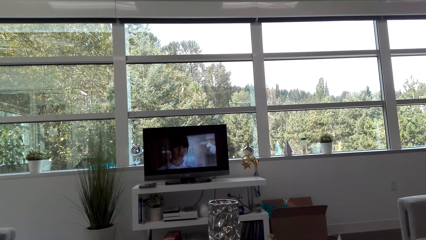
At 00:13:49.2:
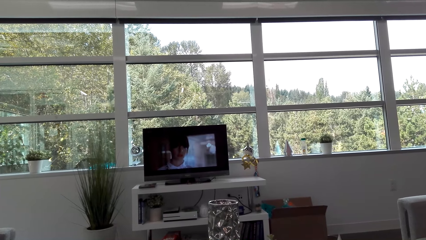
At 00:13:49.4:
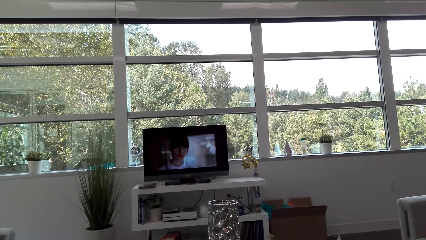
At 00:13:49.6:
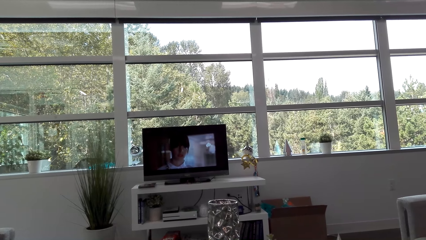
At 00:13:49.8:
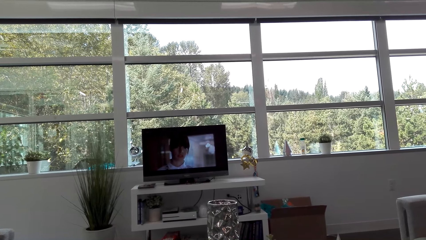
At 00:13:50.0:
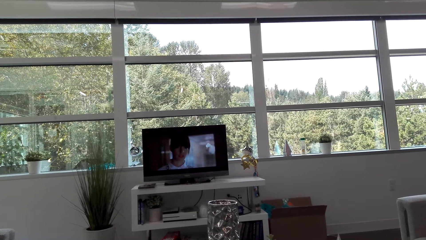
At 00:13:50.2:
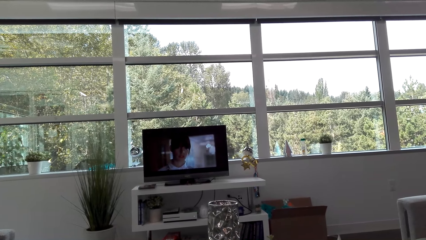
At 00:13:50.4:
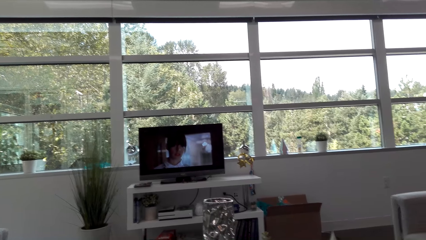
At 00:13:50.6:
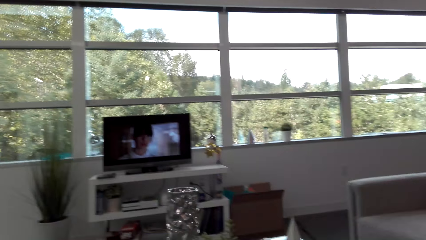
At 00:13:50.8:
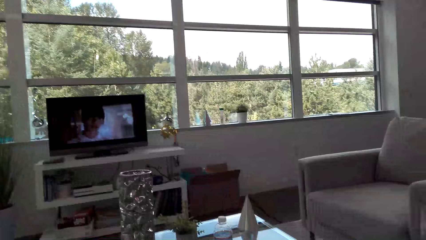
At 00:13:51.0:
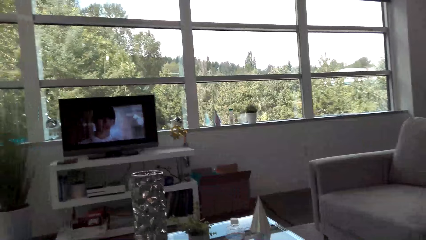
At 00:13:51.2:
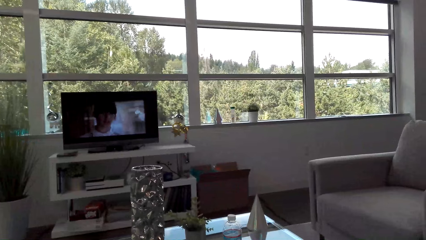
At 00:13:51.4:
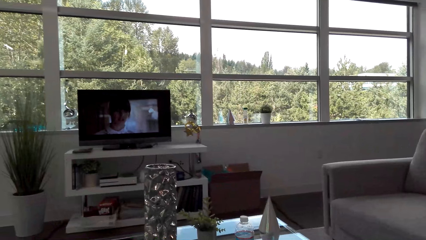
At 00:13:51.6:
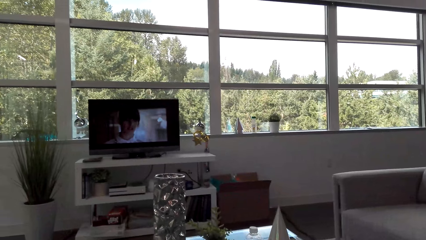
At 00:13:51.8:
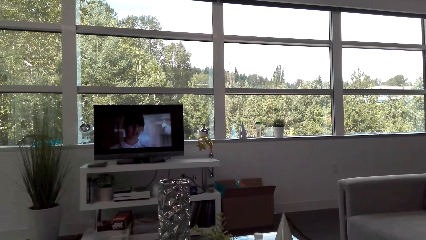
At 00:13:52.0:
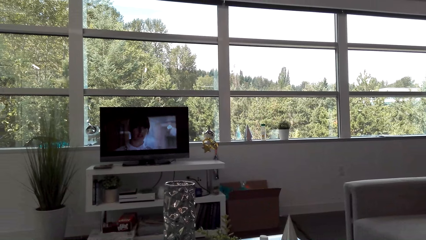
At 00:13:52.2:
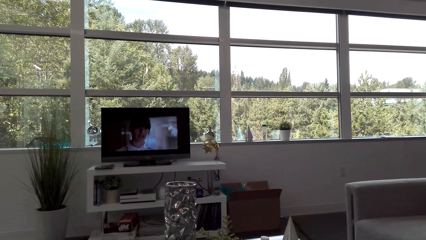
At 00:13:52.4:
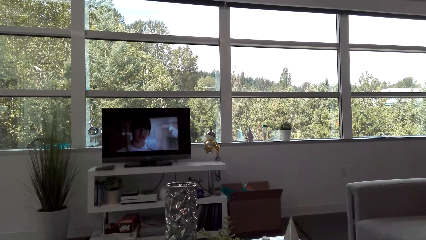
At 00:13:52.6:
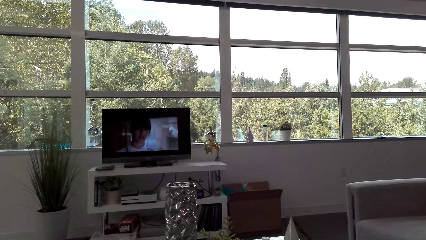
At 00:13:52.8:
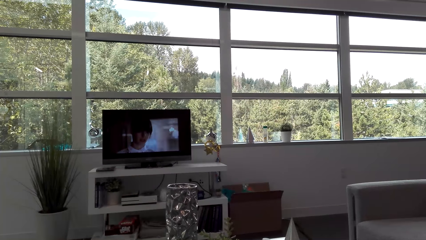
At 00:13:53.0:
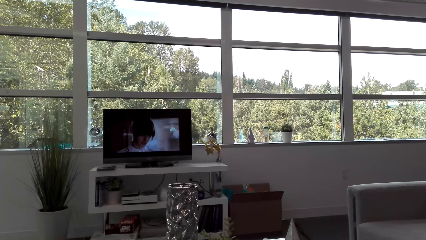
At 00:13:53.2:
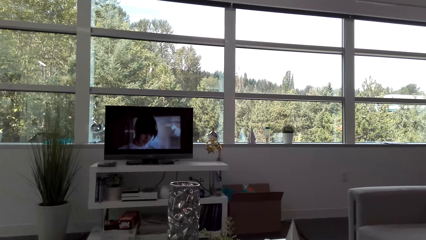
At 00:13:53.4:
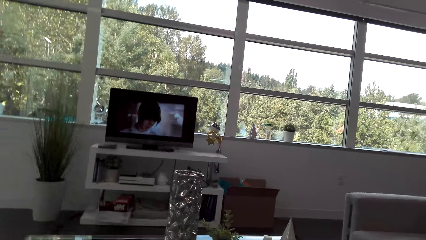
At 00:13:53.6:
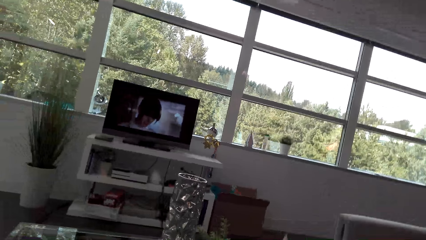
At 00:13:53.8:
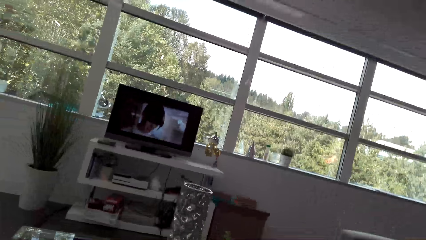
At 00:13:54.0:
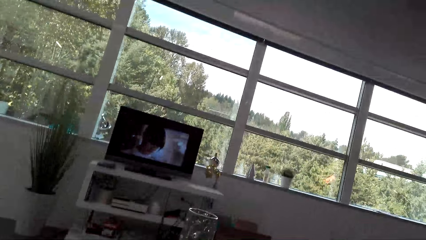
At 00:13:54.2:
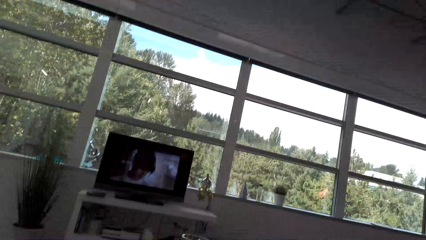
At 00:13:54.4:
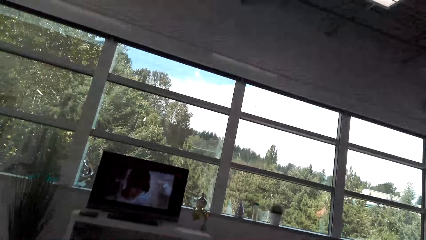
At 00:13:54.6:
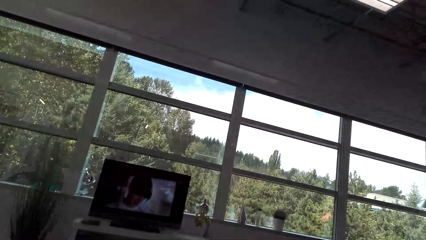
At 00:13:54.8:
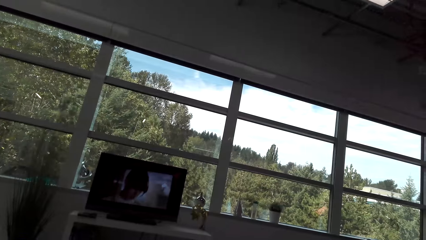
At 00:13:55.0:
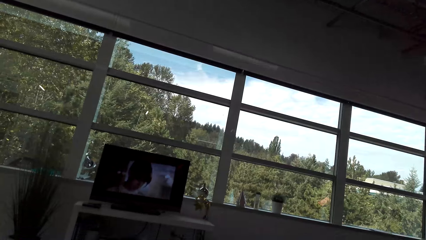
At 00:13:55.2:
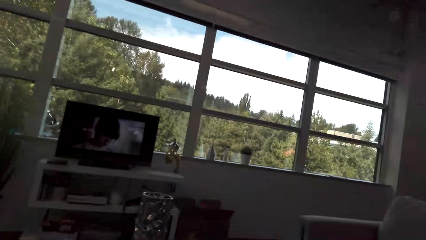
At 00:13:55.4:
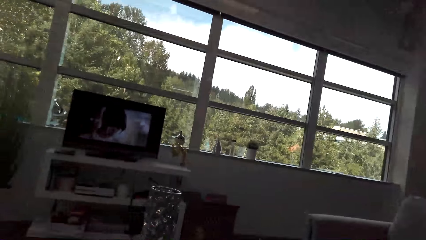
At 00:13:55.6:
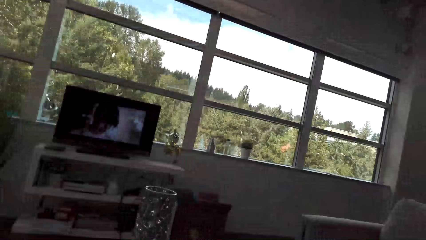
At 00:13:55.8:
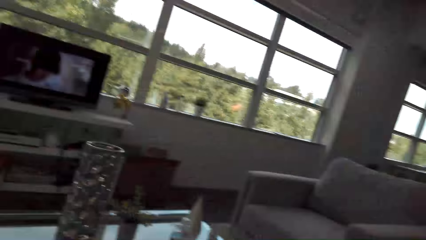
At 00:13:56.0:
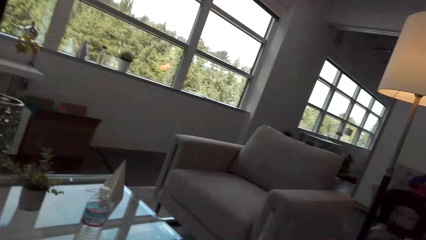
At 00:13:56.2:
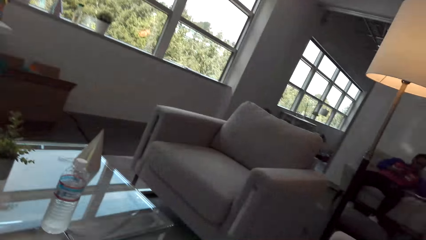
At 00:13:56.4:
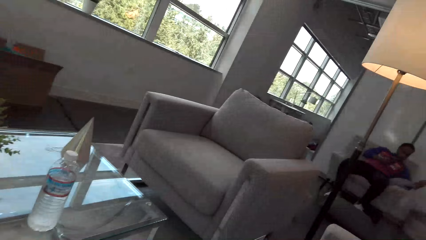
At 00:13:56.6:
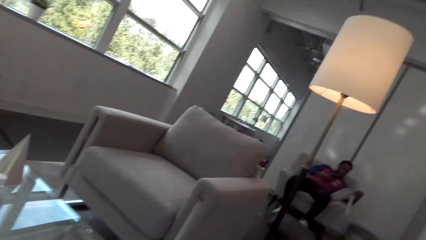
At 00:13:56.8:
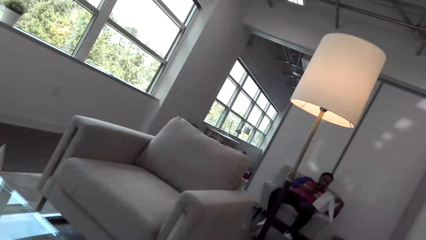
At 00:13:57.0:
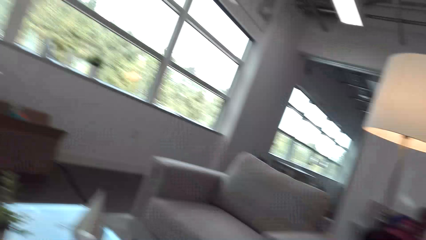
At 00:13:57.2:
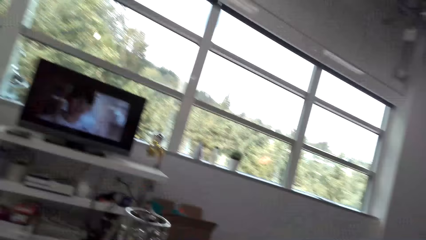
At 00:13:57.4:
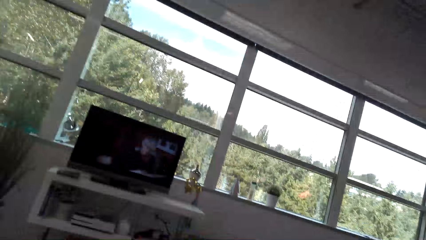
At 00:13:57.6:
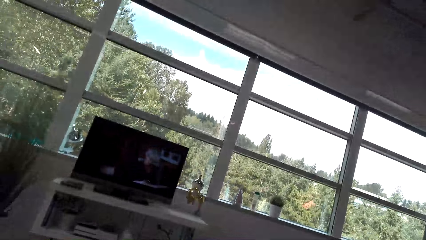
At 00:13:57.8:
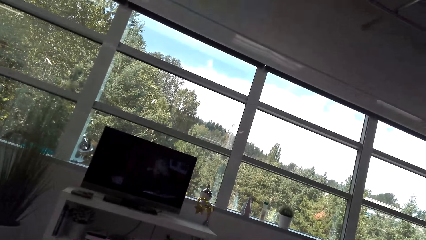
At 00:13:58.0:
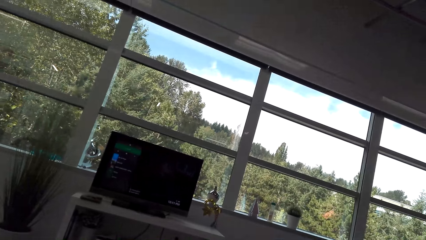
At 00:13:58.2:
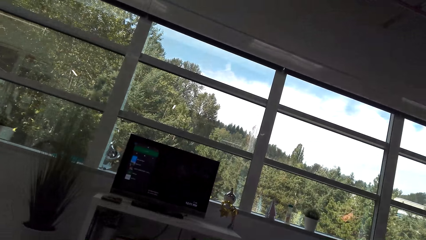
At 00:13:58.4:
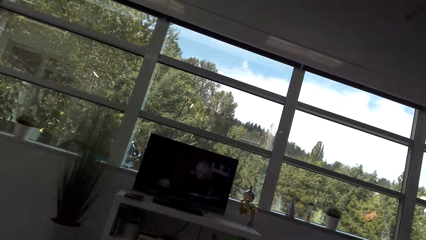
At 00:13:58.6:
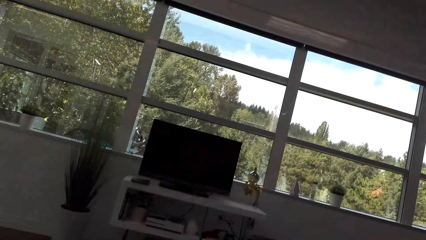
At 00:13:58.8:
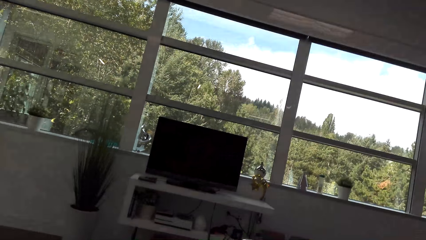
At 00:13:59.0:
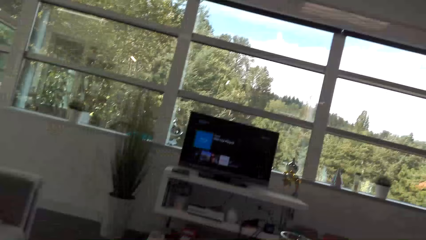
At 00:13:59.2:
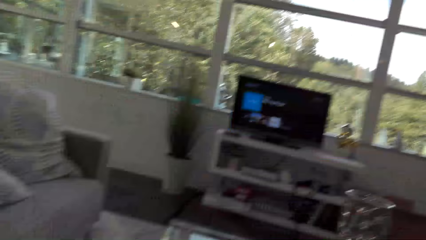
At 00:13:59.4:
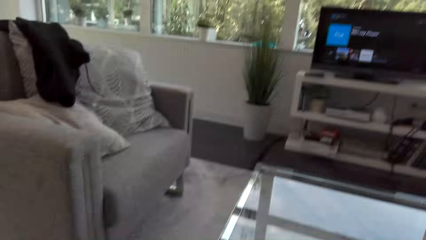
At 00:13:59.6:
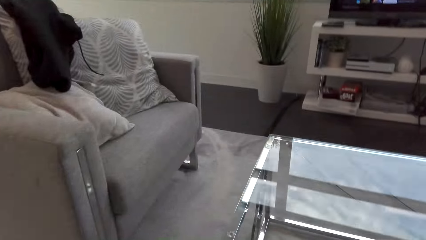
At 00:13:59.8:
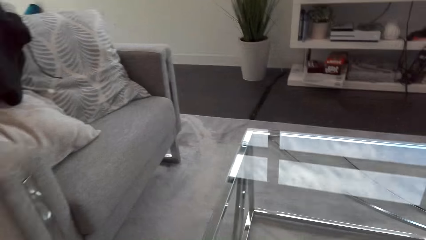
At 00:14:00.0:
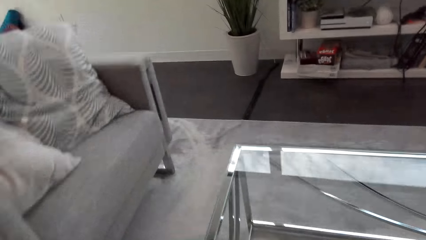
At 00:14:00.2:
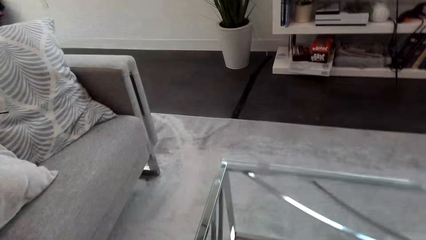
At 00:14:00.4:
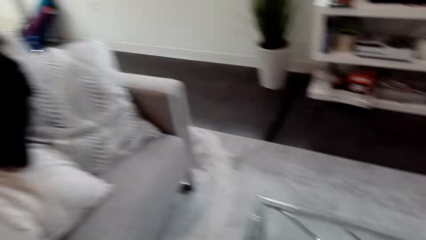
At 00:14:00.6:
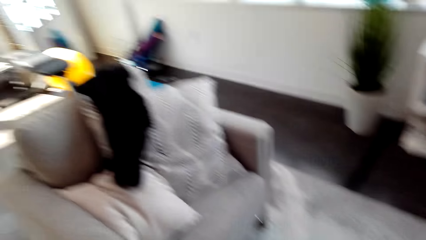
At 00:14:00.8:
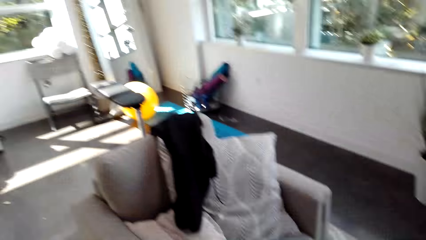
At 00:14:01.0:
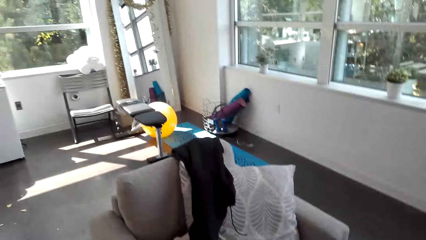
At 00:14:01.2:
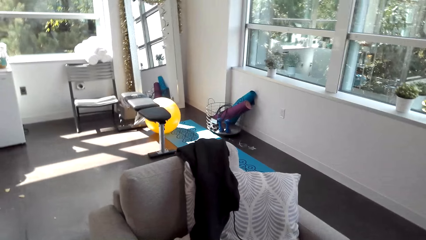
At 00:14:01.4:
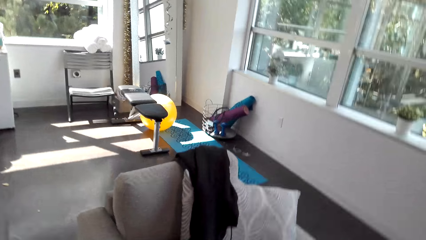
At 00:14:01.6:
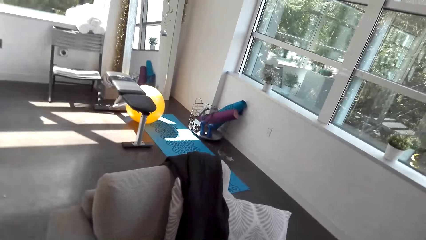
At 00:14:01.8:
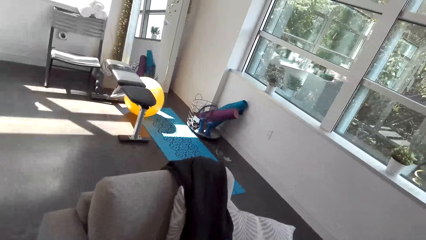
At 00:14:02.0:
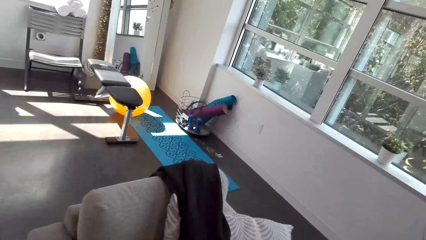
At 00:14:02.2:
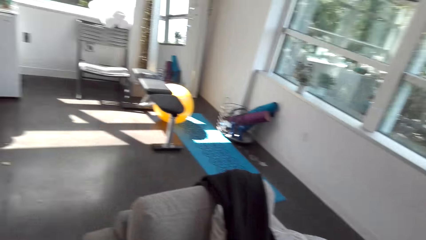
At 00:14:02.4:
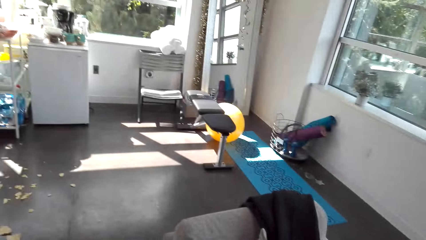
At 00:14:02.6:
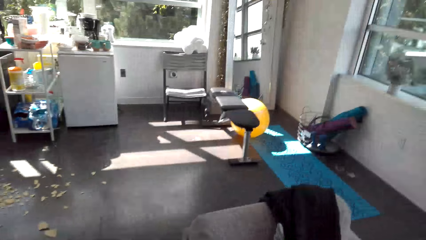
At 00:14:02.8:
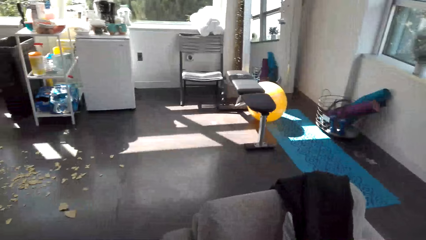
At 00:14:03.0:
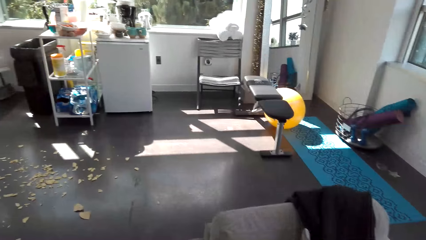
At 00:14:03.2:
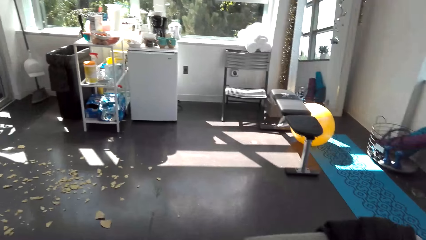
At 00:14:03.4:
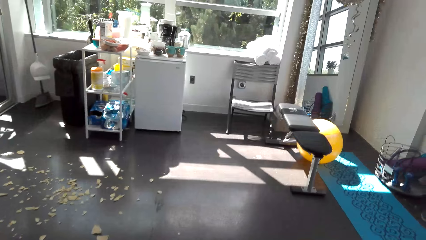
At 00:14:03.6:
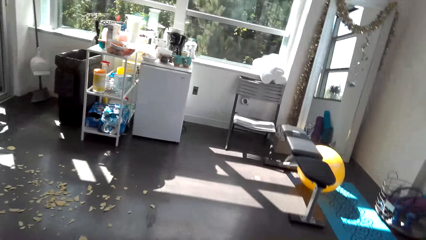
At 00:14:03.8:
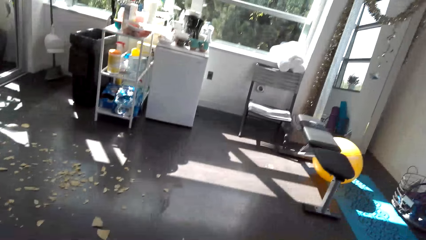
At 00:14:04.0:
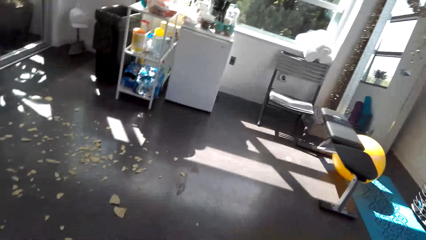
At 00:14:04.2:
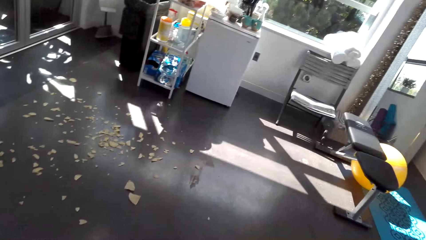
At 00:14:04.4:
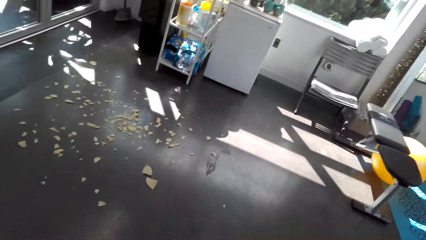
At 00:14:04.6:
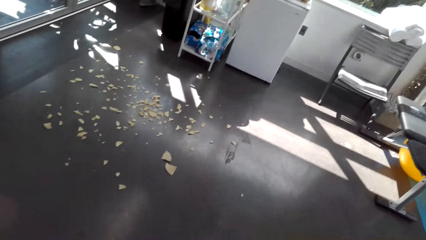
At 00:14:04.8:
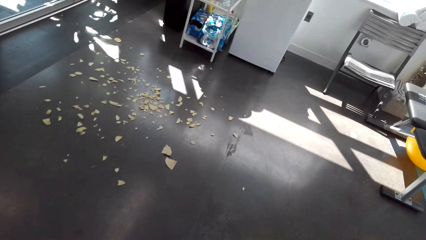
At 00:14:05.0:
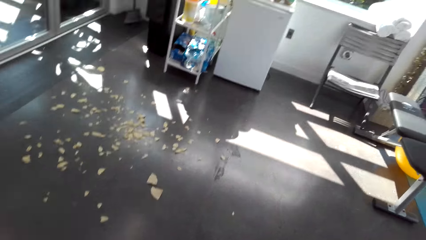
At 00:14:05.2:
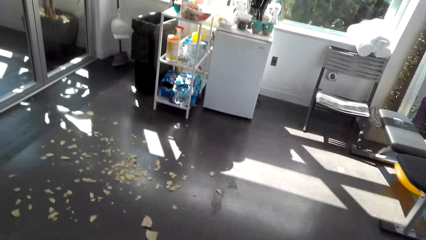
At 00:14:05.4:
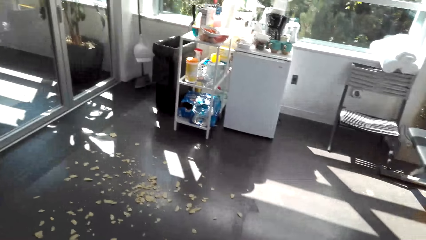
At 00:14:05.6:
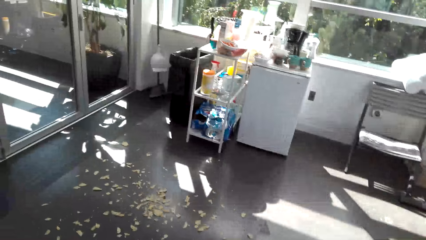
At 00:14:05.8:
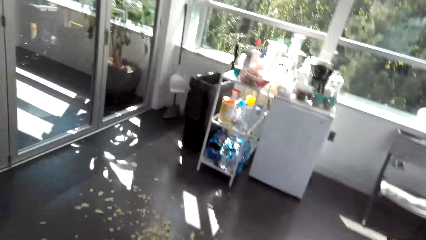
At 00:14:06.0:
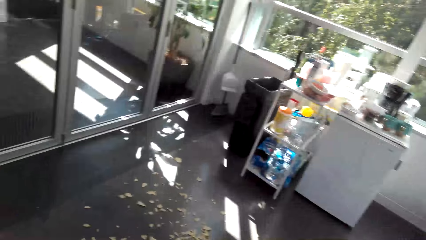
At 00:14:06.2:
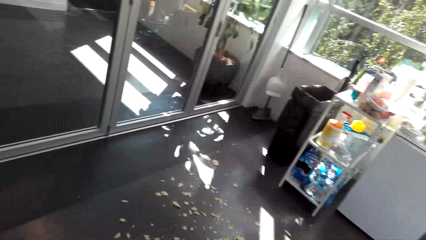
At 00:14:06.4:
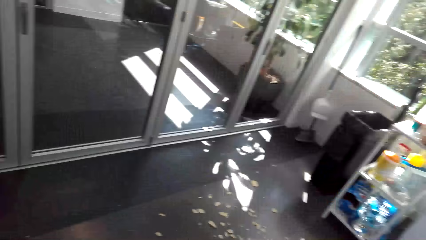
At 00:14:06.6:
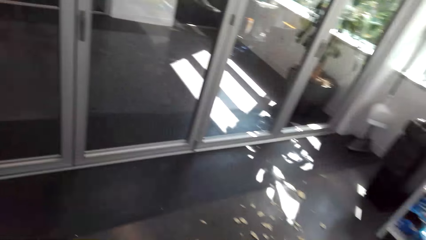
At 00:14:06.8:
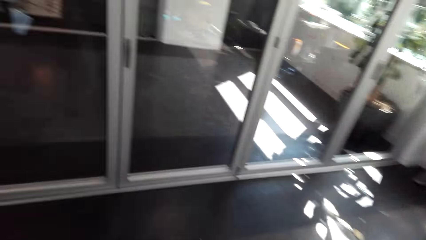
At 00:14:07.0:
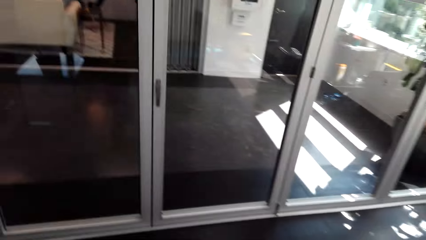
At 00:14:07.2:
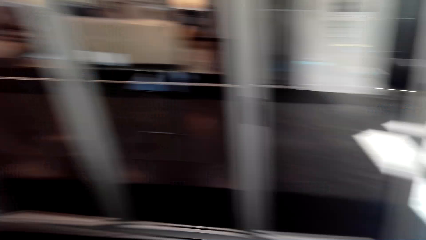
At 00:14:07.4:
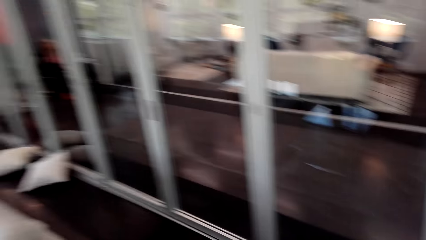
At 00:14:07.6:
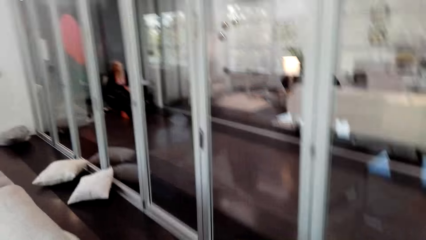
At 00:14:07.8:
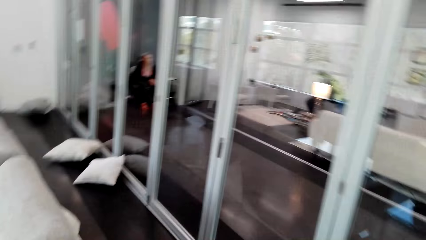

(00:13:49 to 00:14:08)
A man talks to the camera wearer. The camera wearer watches the TV. They stand and look at the man. They walk around. They look around. They look at the floor. They walk around.
